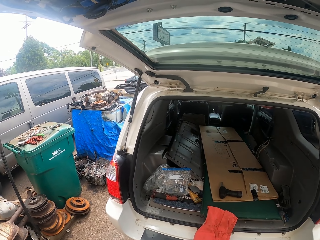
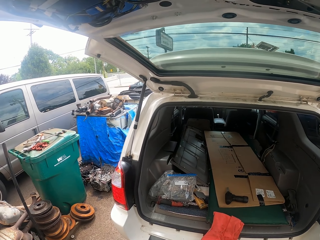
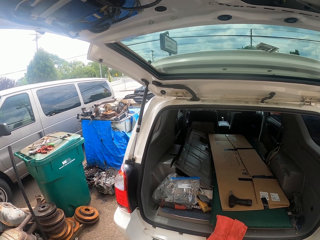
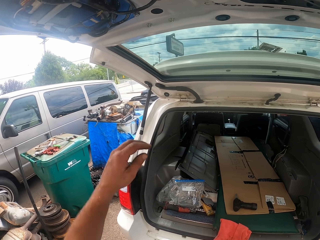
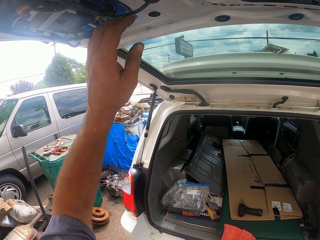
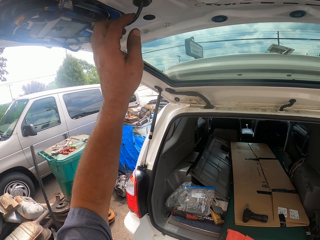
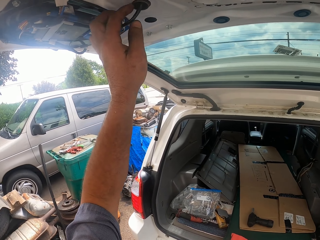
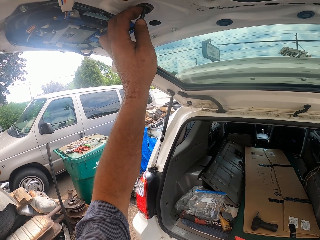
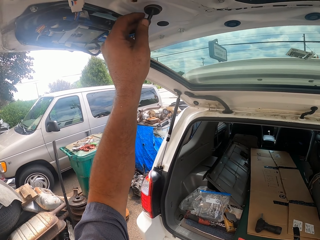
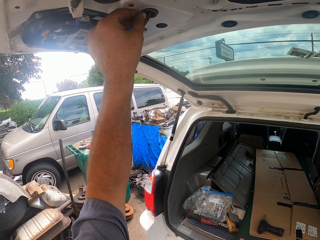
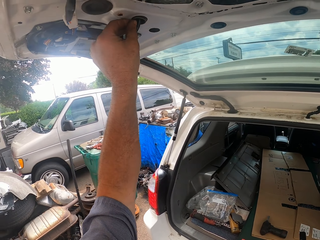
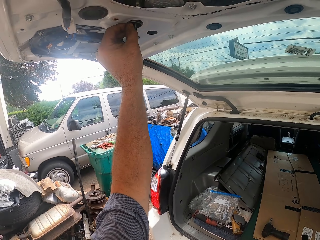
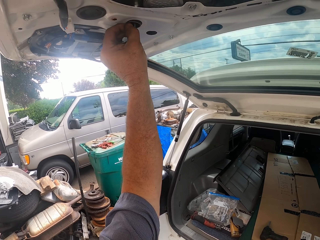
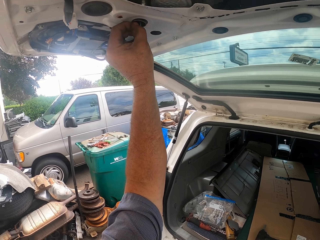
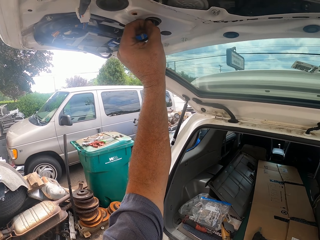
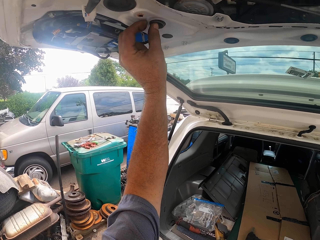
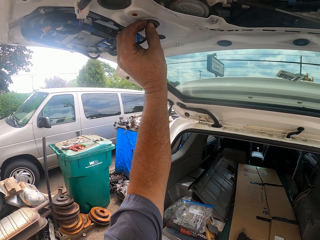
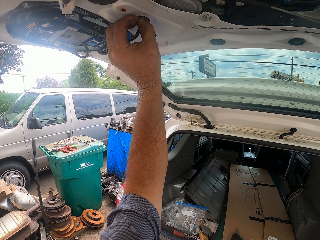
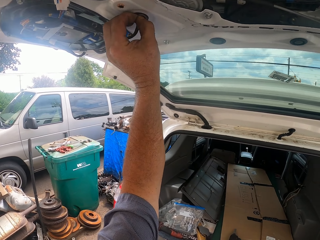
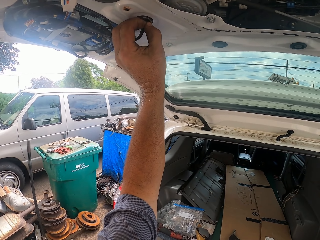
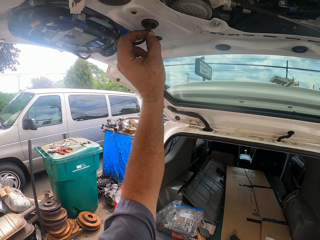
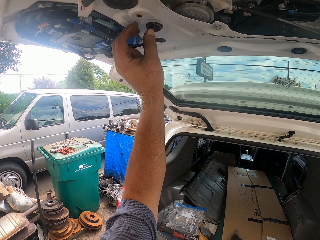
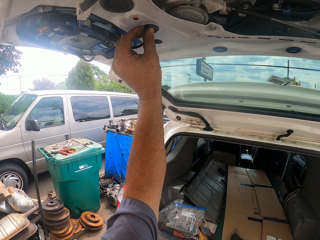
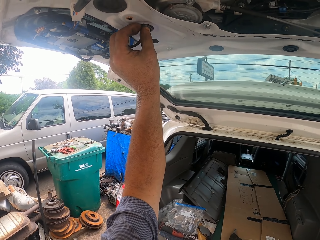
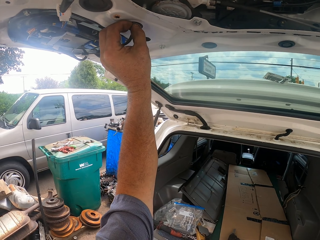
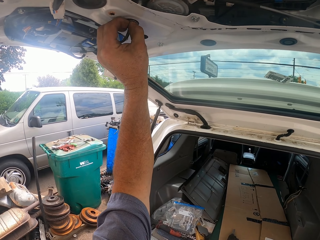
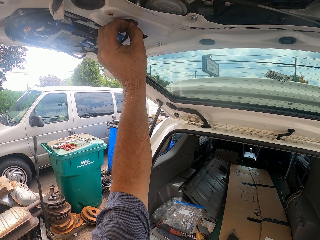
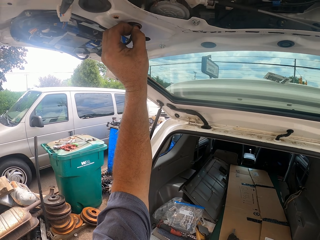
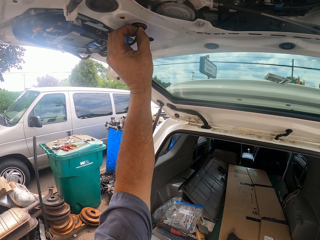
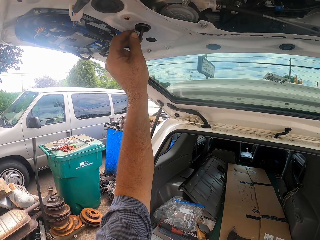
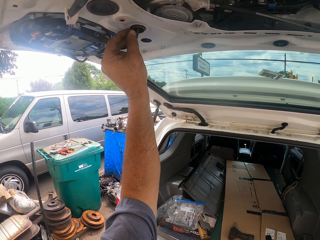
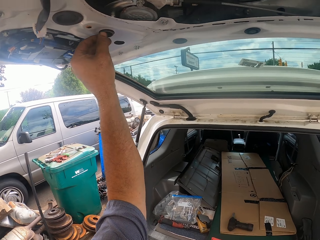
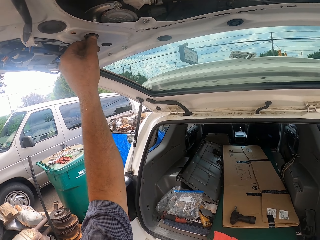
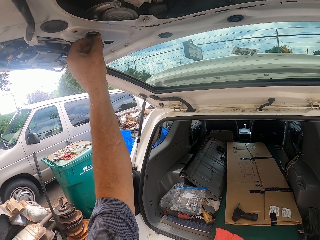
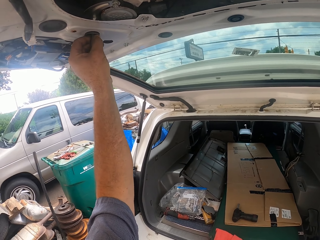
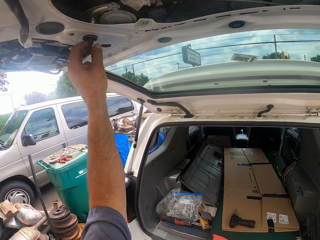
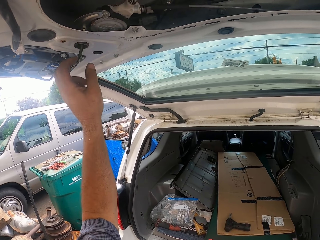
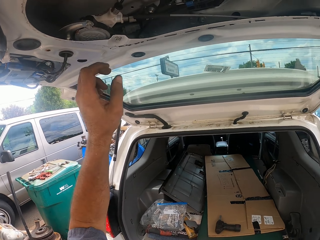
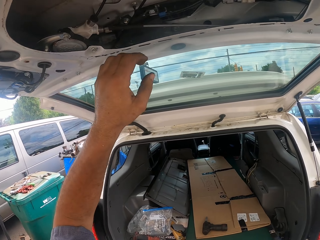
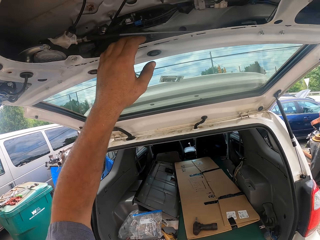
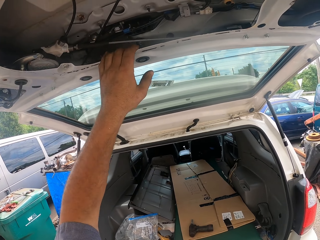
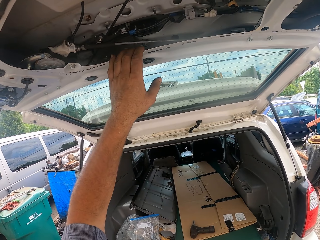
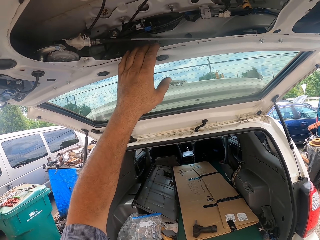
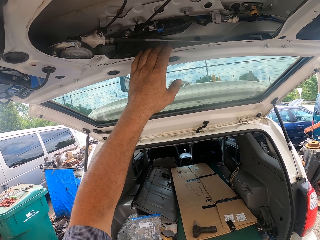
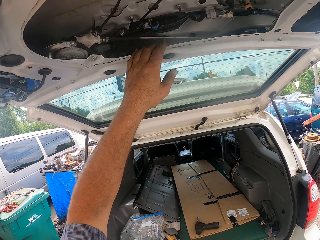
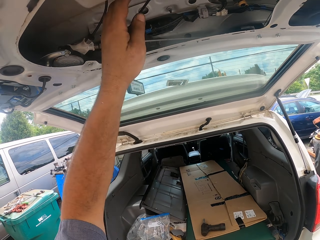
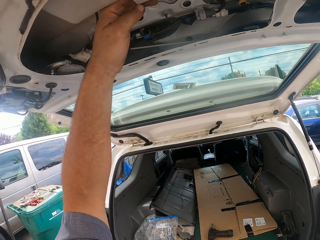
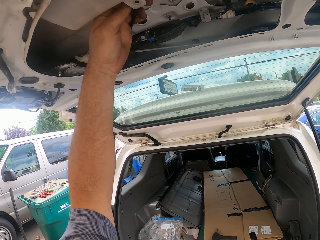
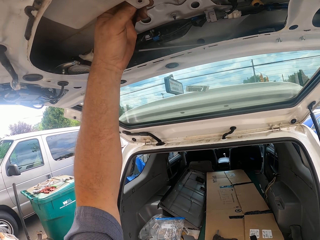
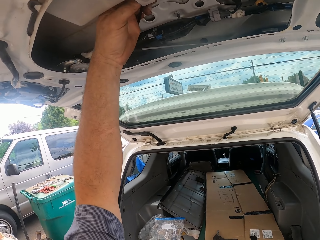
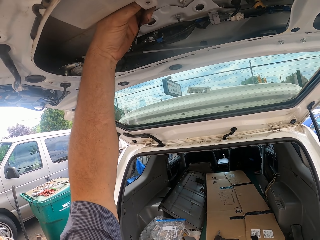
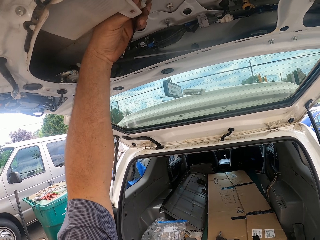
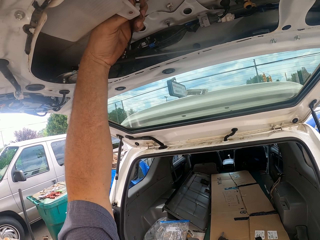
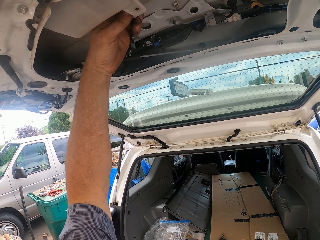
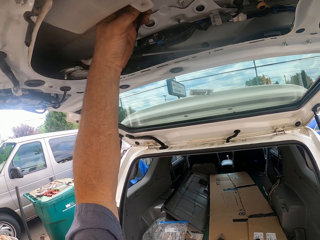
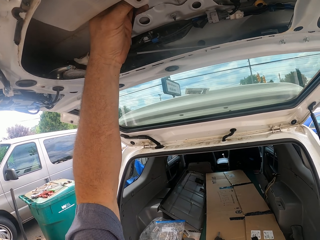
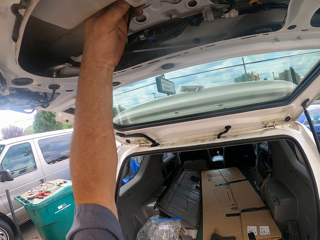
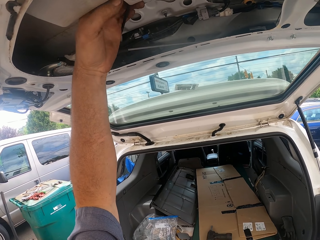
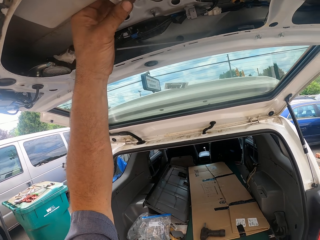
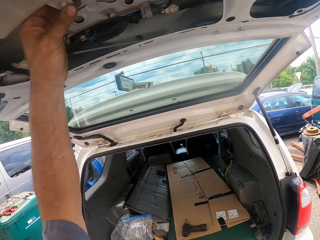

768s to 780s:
The camera wearer pulls the wire on the truck with his hand. He adjusts something.

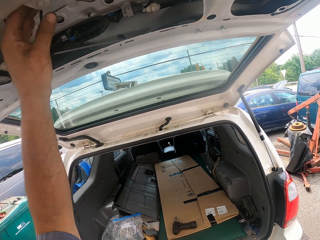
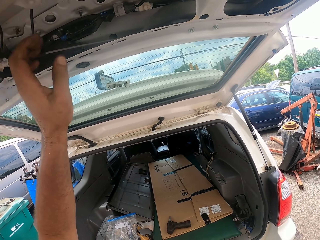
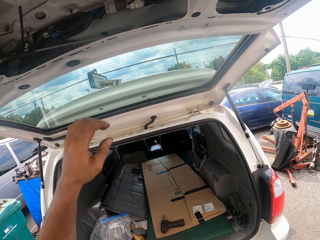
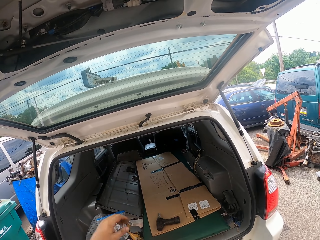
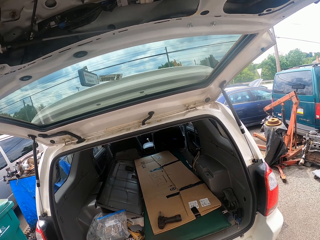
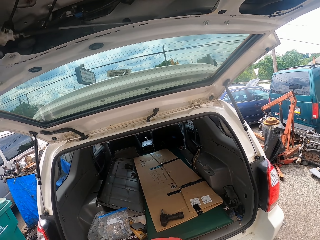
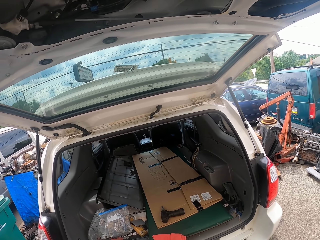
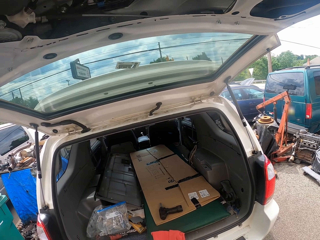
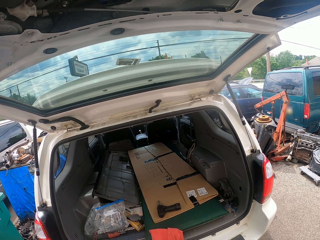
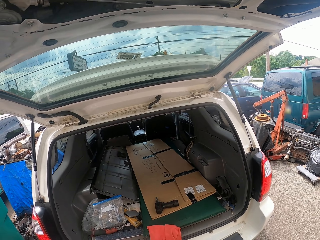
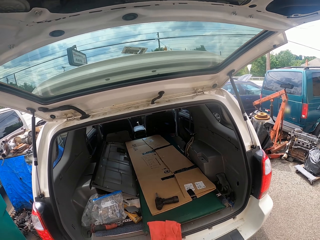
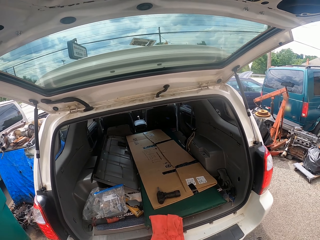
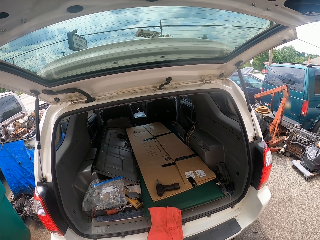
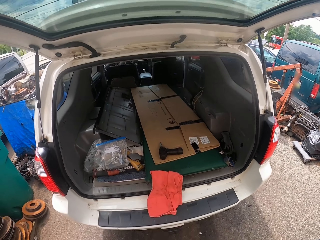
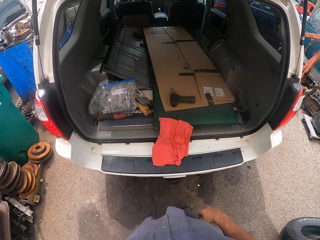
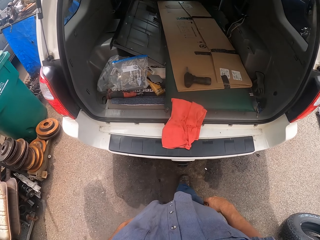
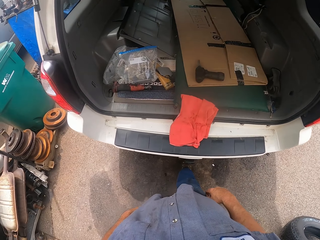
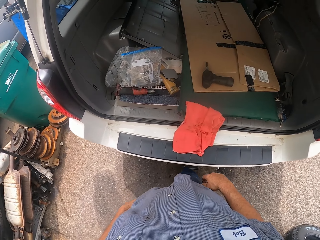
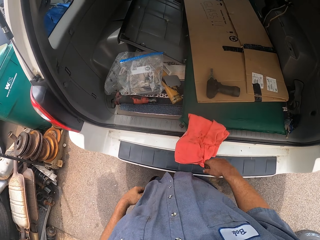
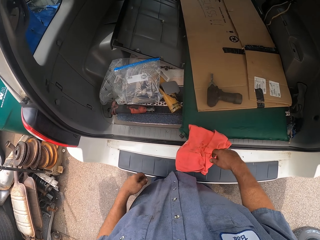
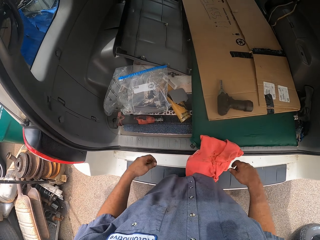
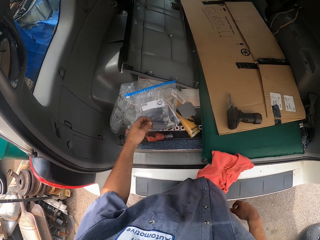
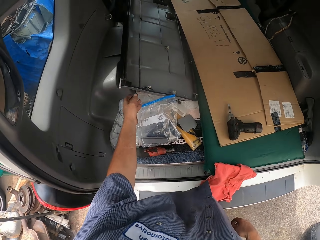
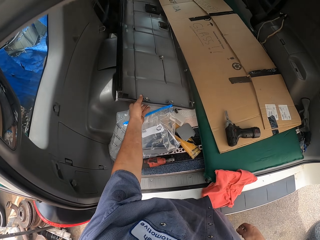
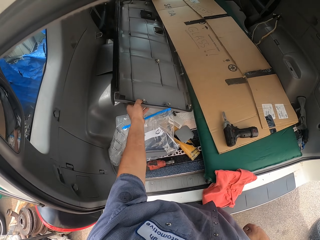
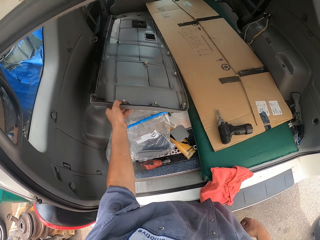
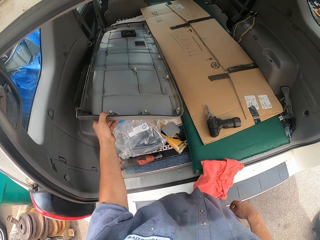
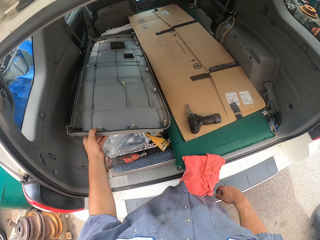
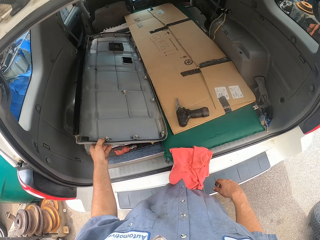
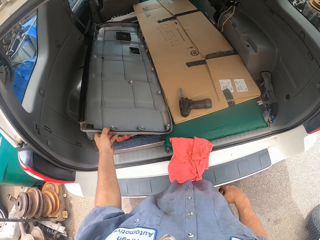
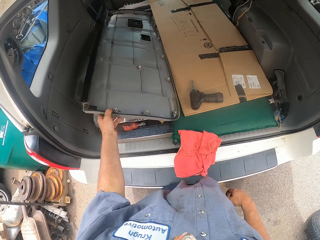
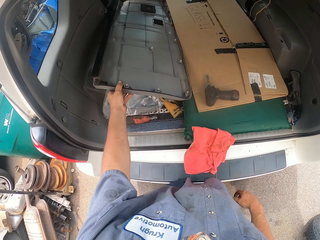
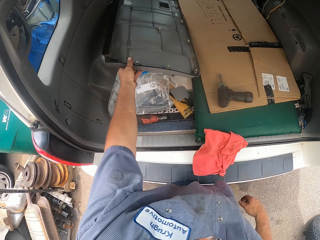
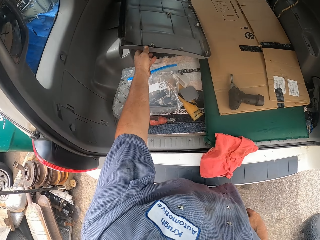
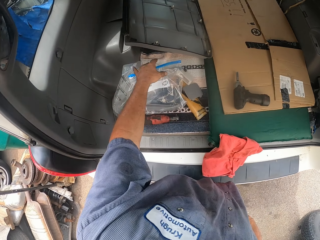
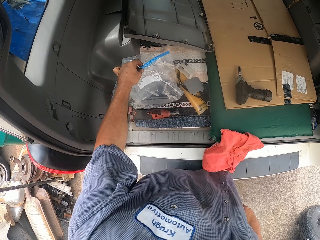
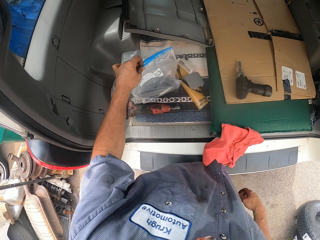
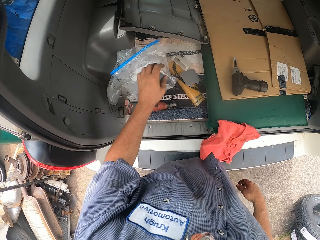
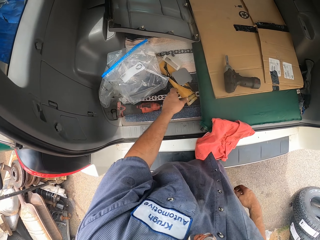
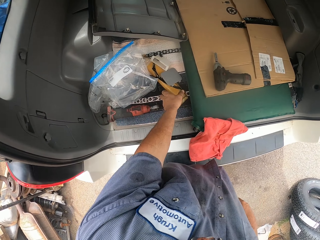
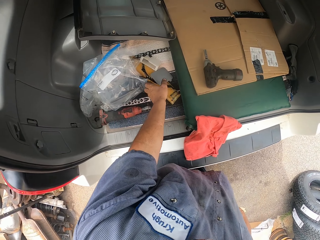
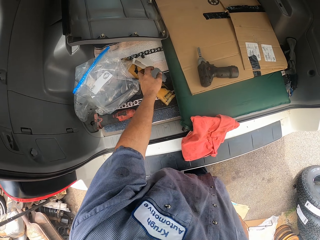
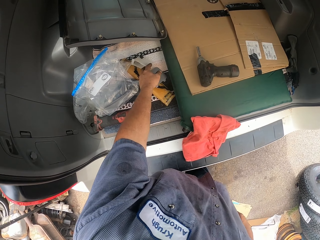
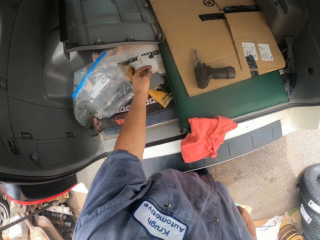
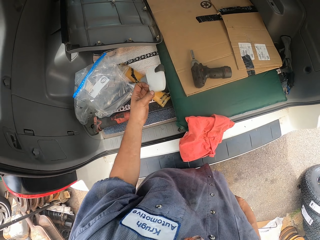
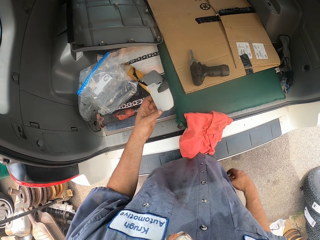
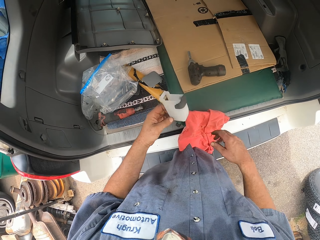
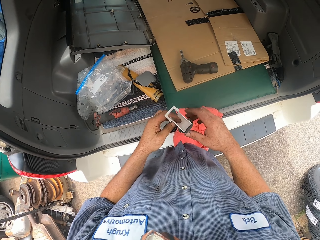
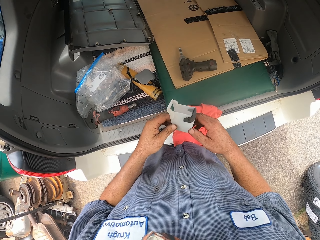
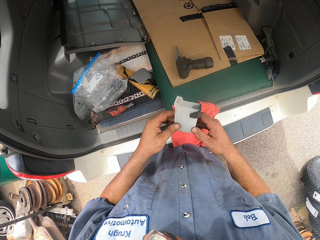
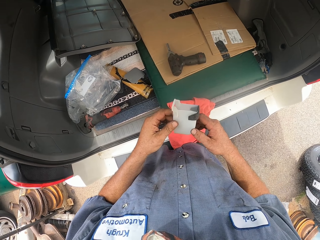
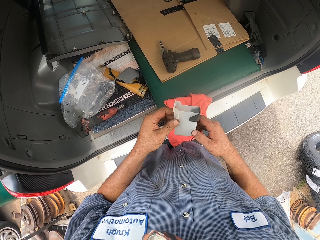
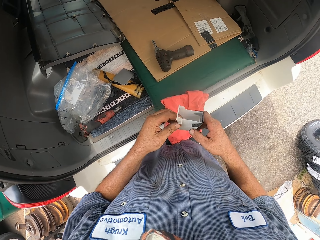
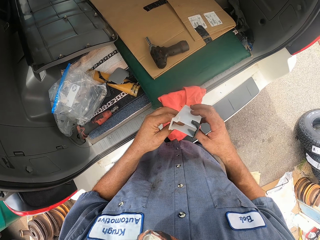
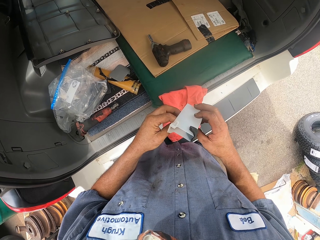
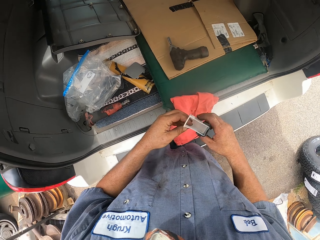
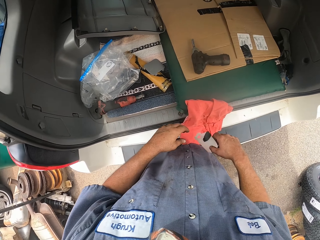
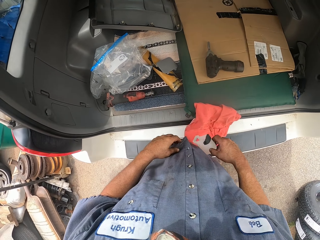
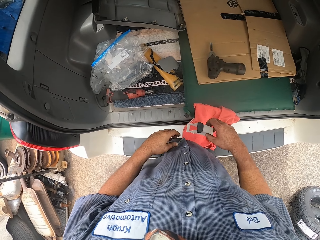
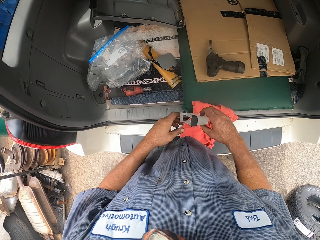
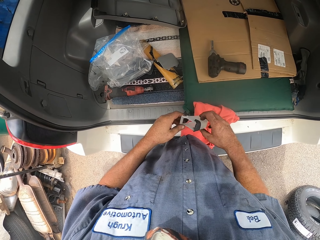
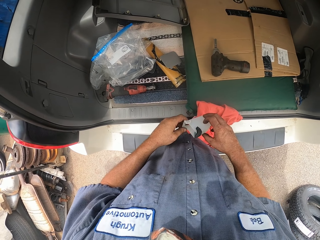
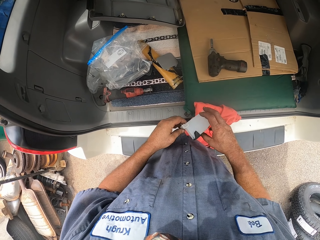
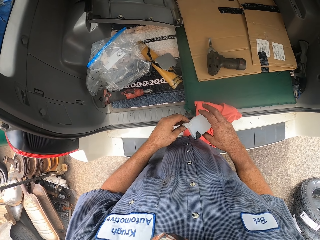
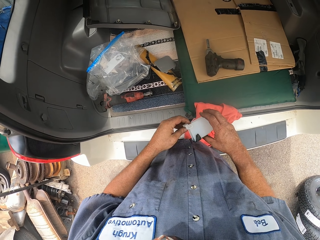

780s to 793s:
The camera wearer moves something from the truck. They pick up the door cover. They let go of the door cover. They move a nylon paper. They hold the paper. They pick up a plastic from the truck.
